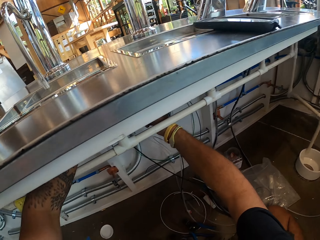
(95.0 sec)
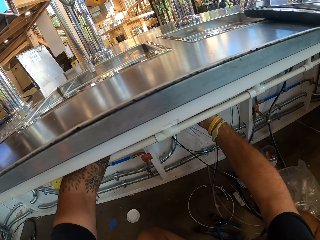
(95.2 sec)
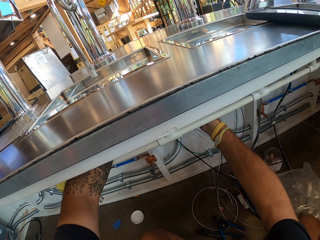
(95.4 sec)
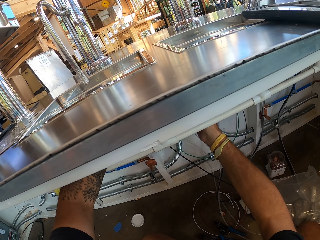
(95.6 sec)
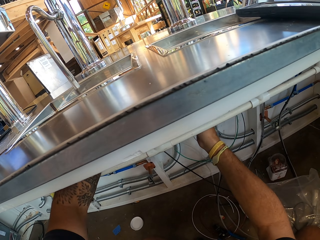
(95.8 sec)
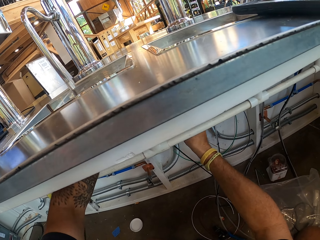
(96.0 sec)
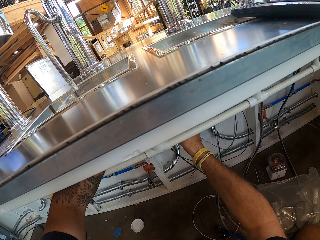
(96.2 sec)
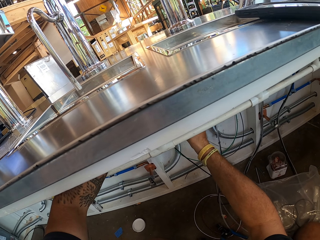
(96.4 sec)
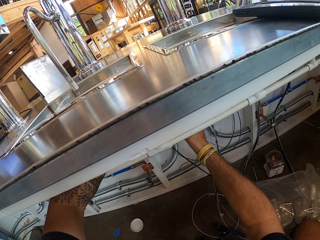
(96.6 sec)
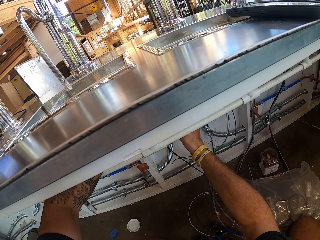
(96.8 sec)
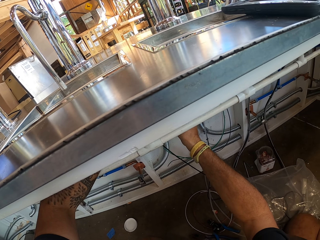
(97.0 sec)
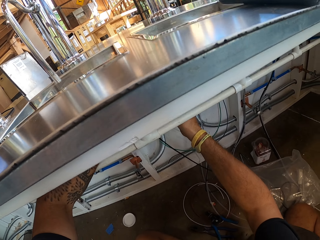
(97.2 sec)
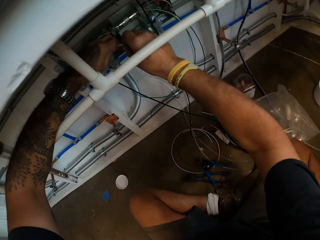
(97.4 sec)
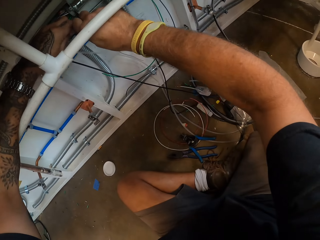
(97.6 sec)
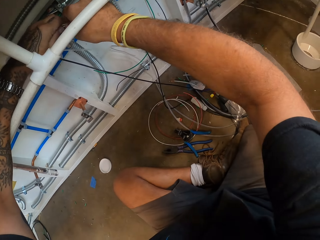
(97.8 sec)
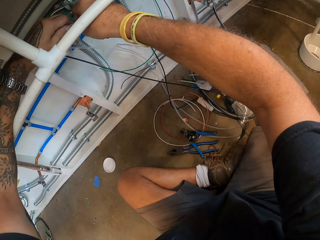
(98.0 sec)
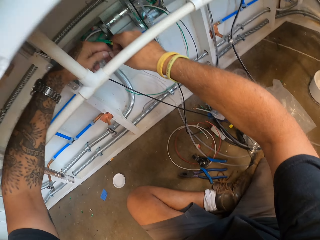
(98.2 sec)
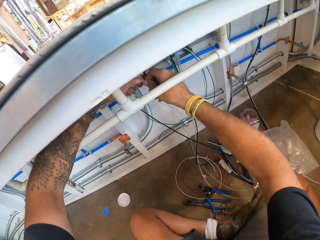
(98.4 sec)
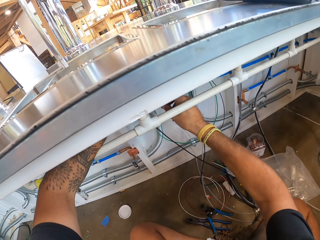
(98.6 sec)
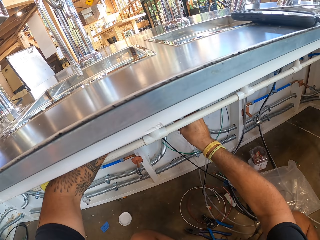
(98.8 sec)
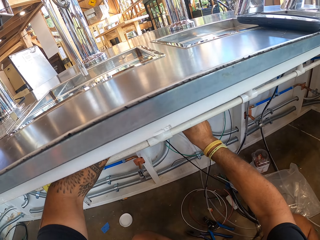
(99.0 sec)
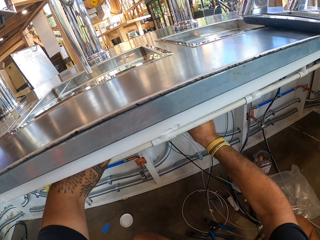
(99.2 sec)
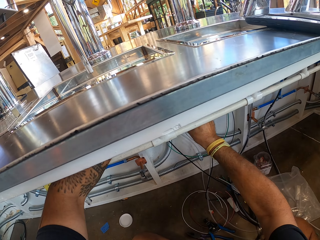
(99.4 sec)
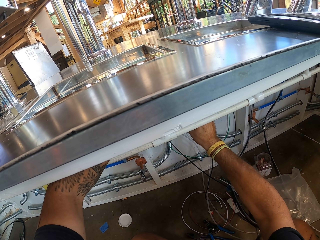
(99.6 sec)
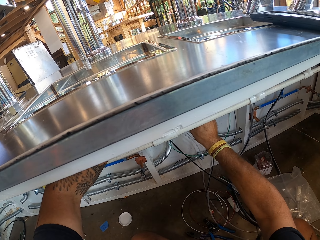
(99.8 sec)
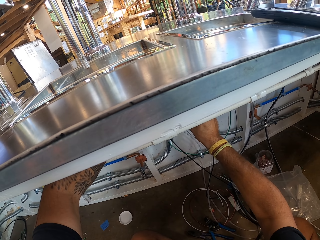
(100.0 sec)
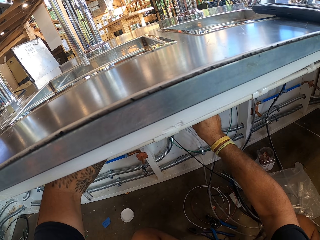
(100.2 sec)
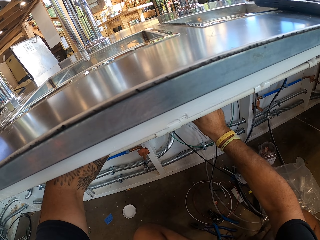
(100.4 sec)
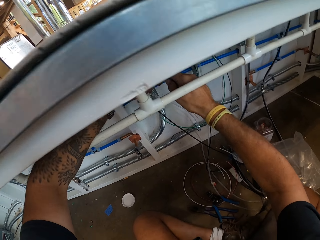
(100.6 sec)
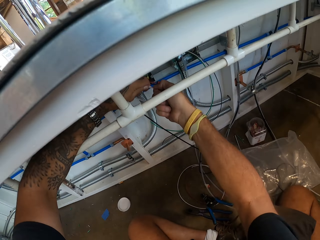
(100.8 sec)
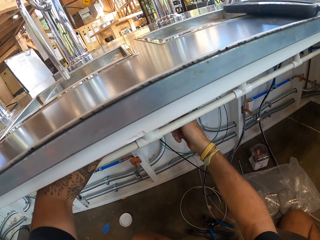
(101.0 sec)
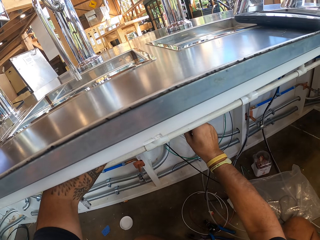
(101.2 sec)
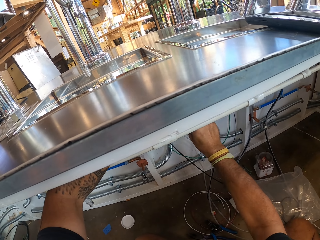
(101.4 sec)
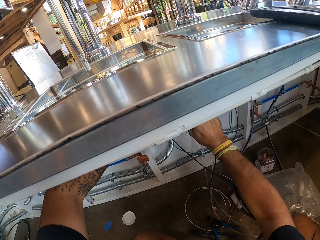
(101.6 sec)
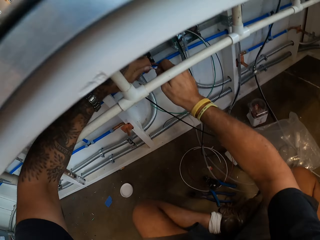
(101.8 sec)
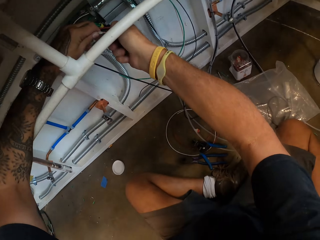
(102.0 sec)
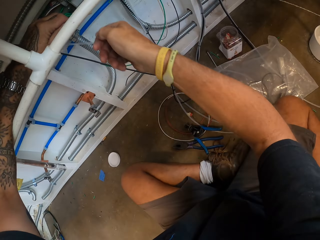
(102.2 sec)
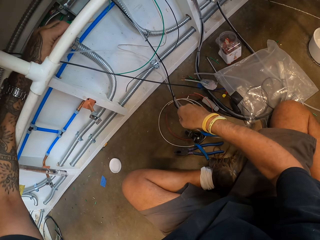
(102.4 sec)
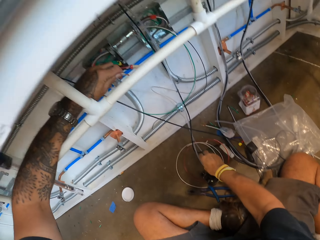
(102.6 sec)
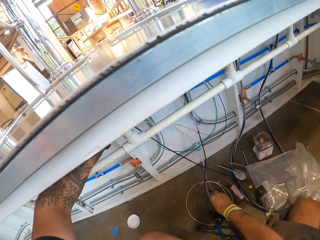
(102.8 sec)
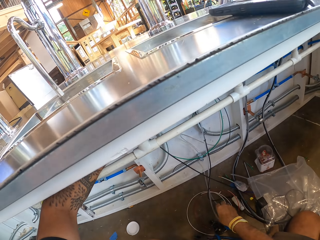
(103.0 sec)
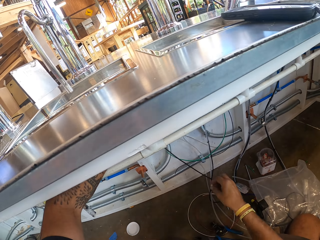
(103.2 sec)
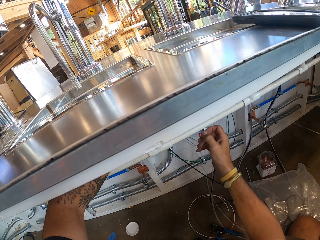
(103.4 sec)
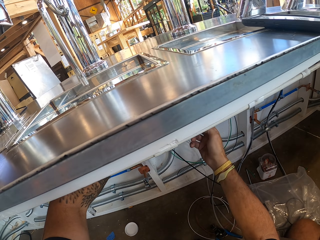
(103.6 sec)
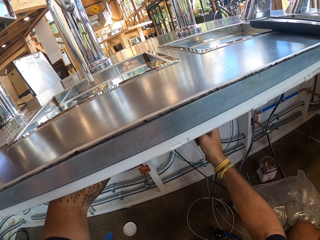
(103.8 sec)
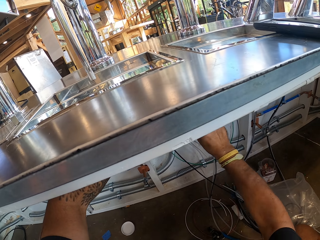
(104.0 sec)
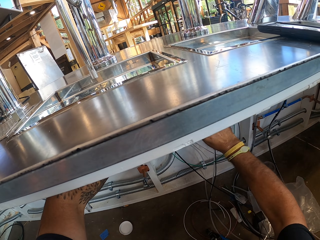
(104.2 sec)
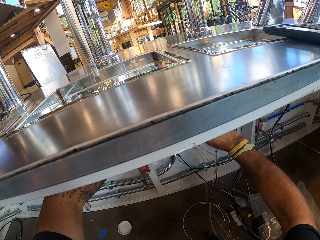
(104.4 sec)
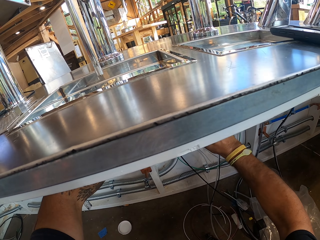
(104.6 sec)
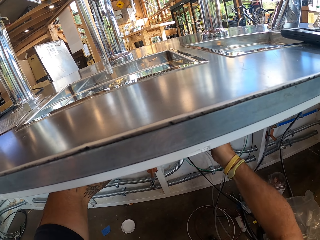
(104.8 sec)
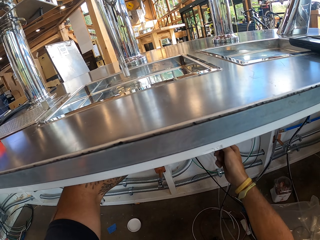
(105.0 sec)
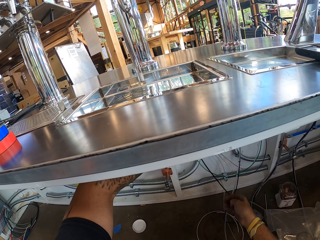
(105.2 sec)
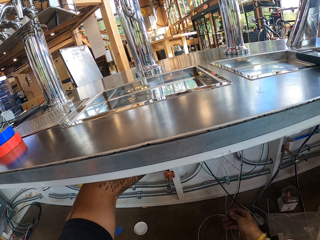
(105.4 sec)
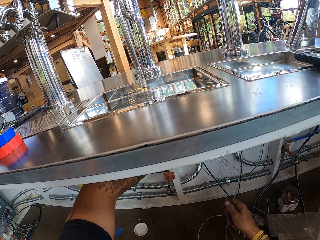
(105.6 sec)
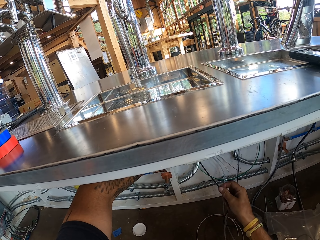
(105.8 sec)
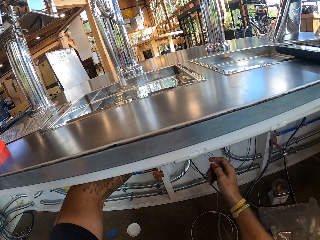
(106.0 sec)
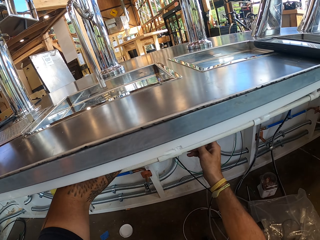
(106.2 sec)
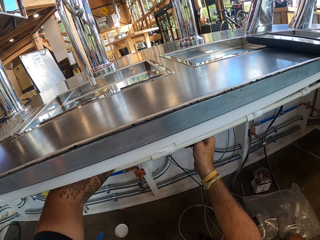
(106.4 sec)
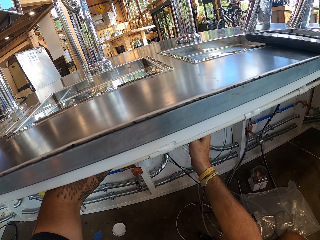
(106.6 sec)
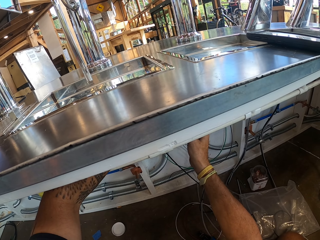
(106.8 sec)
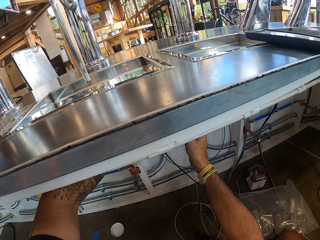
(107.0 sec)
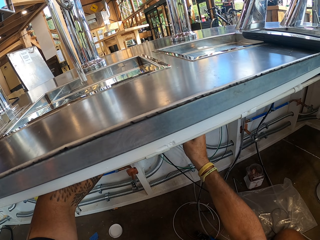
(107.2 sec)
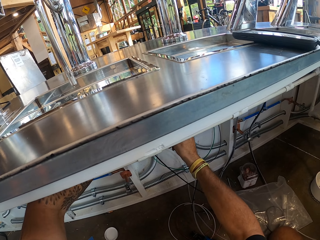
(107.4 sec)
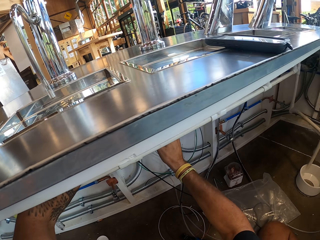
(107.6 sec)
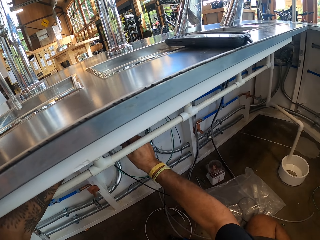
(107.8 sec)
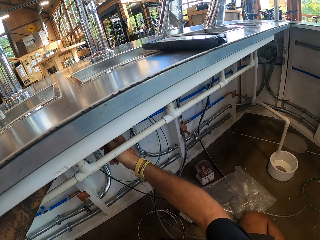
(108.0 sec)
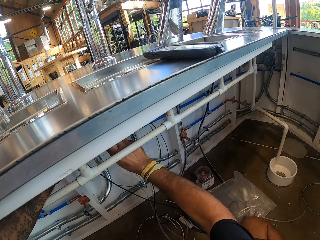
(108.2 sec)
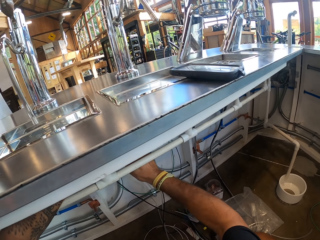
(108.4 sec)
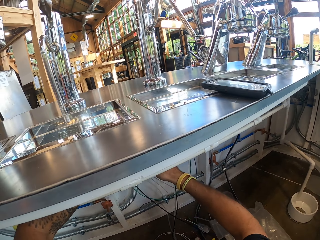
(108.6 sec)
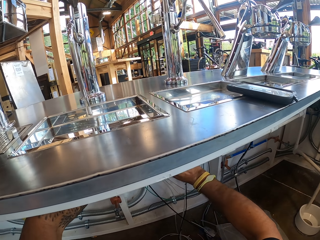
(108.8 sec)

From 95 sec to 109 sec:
The camera wearer picks up something. They hold something.

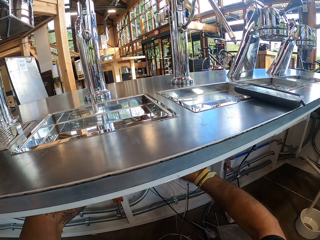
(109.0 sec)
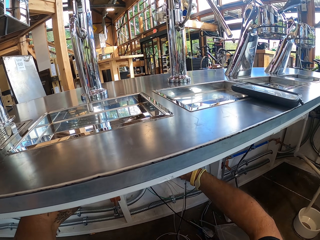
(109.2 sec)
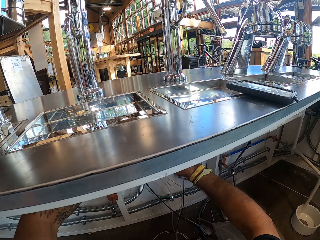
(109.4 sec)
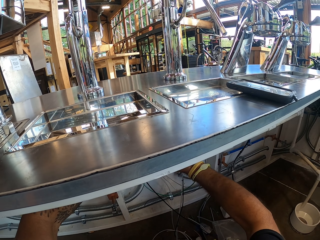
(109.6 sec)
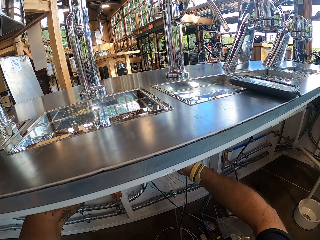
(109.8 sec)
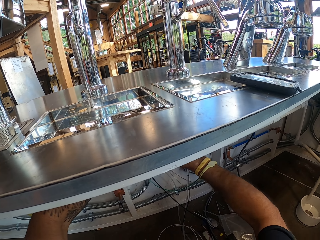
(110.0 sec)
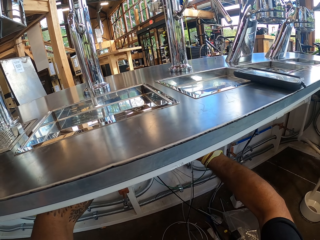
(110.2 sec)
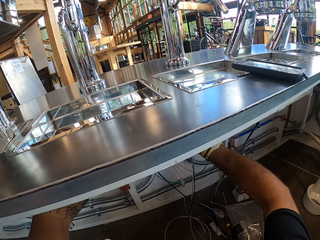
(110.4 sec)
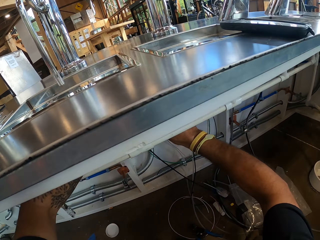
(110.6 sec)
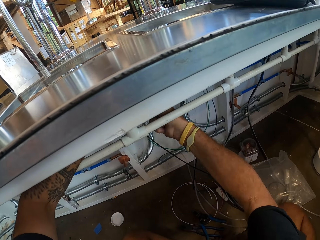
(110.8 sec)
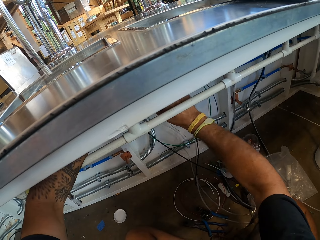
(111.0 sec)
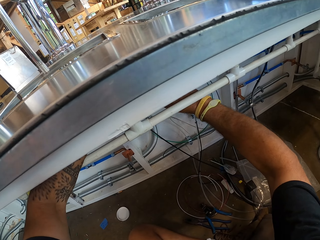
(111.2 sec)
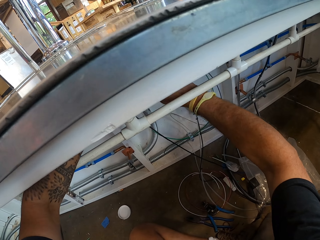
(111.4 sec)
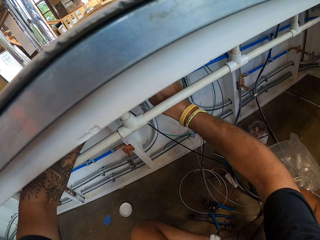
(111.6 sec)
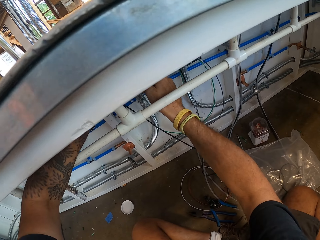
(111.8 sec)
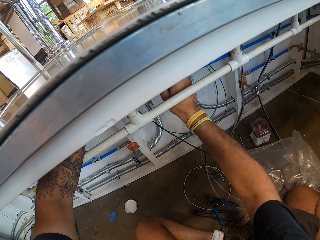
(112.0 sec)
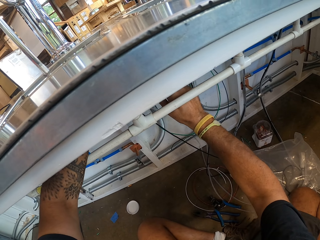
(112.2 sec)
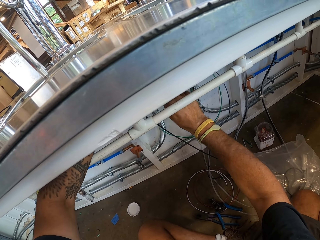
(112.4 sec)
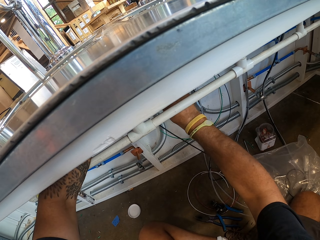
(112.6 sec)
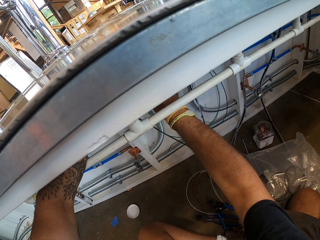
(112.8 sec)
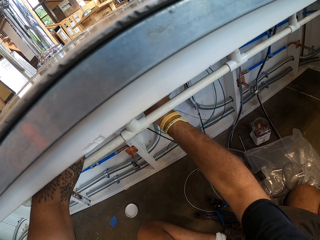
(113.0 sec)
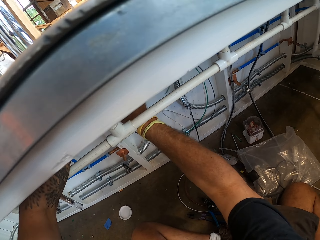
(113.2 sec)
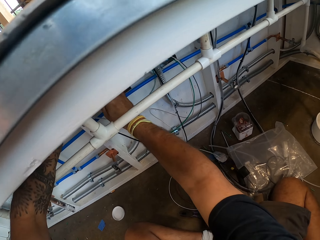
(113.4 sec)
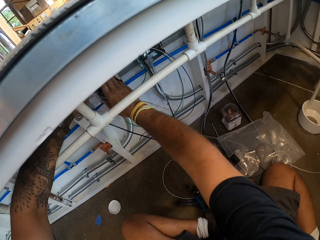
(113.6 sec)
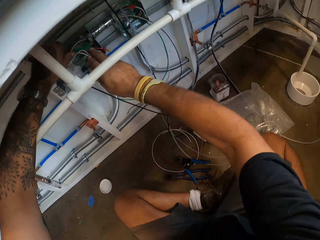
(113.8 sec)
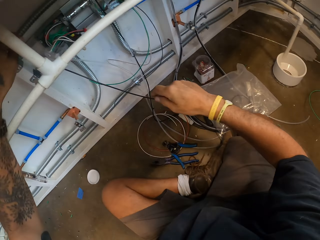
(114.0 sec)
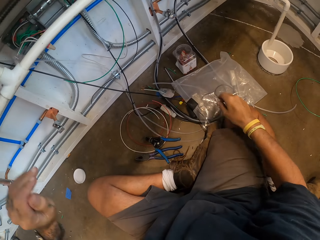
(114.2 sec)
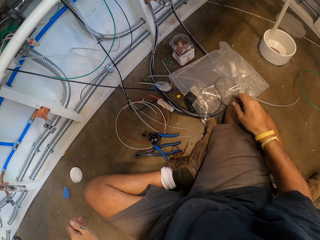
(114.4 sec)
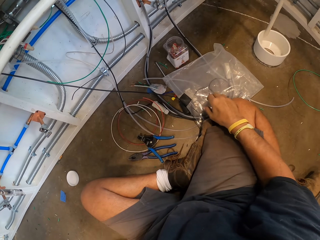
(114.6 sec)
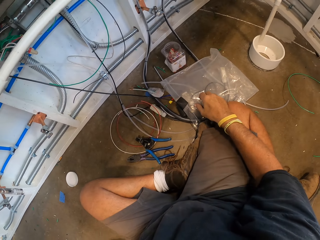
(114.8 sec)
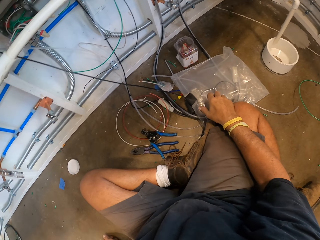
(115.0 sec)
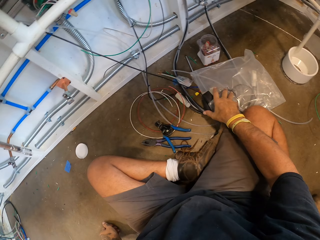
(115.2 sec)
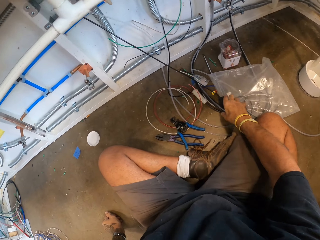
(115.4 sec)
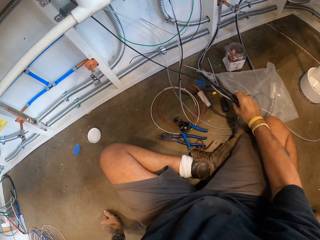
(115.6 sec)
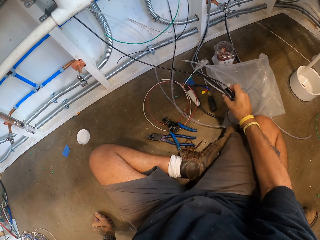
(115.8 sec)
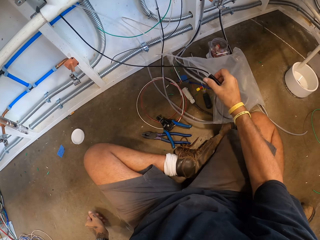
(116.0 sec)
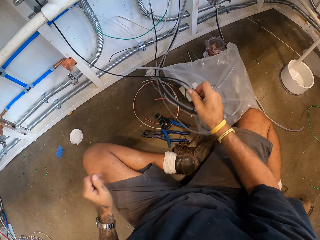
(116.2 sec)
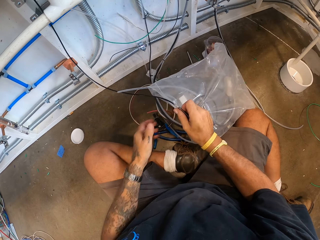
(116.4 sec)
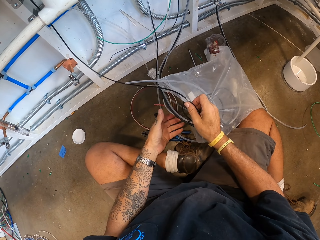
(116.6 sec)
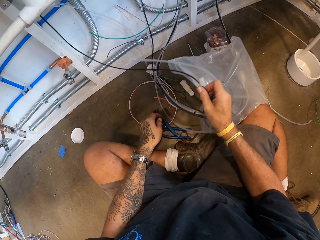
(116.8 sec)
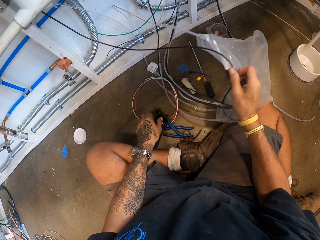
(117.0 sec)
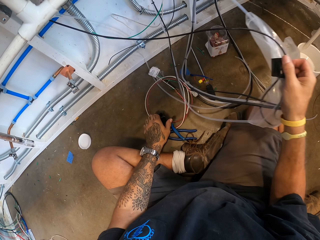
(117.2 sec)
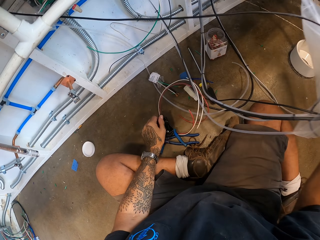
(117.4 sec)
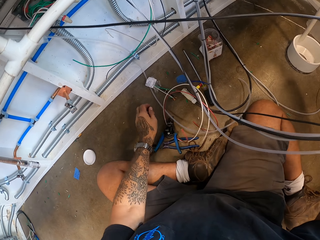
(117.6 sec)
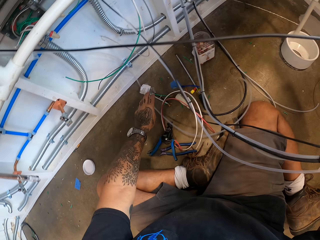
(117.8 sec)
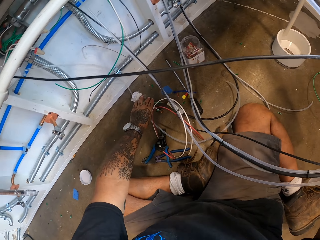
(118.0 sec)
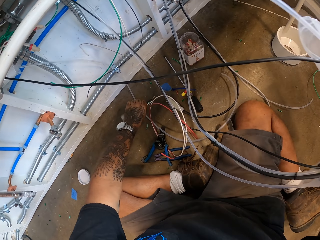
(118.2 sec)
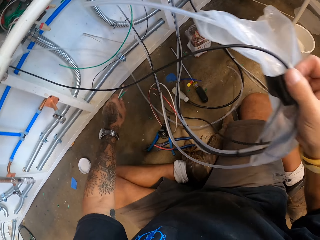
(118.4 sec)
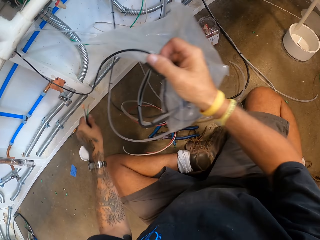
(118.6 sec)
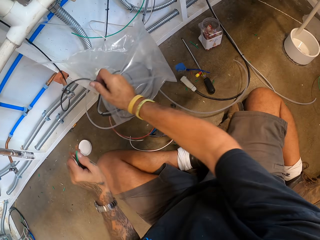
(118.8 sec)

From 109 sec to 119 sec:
The camera wearer picks up the wire polythene bag. They touch the wire cutter.
